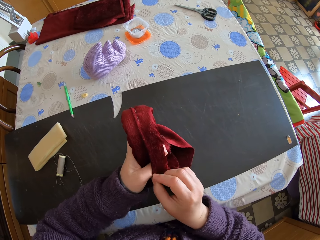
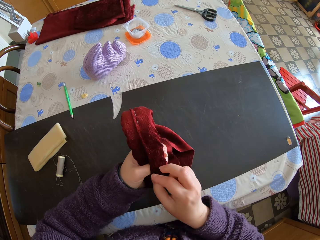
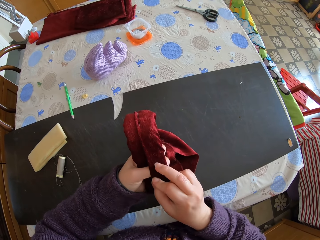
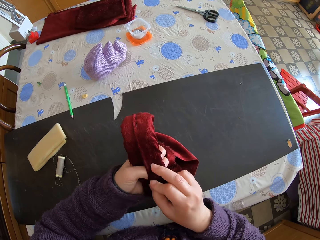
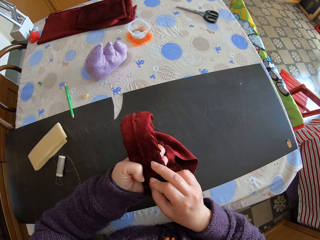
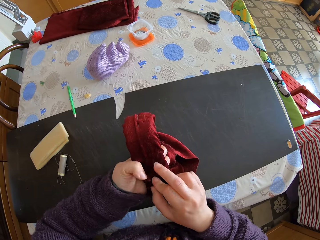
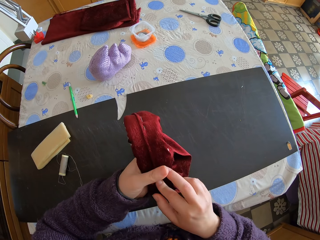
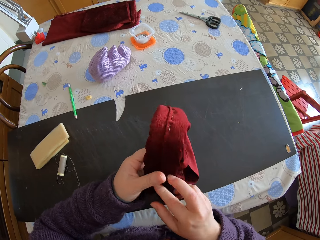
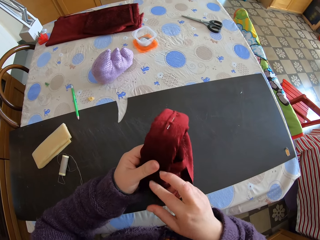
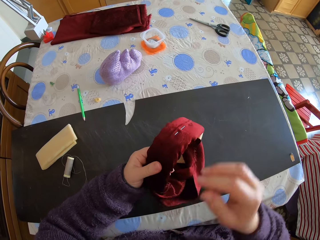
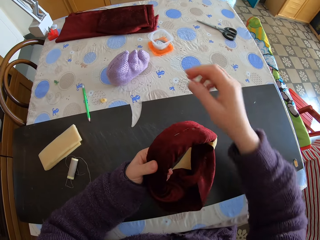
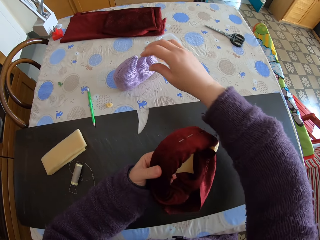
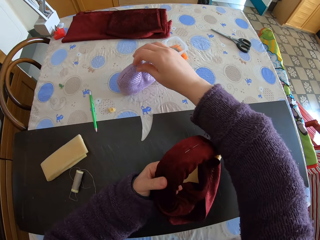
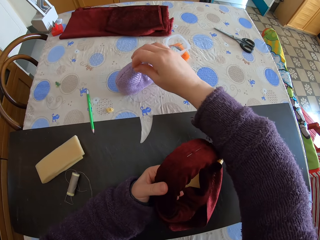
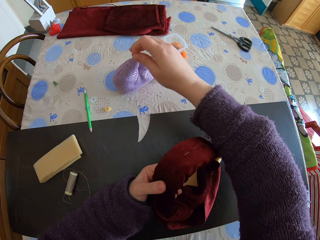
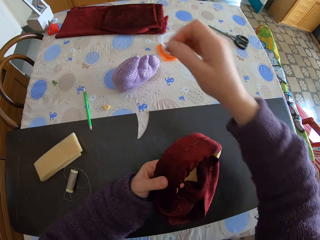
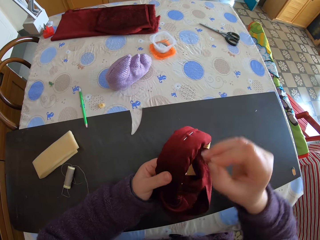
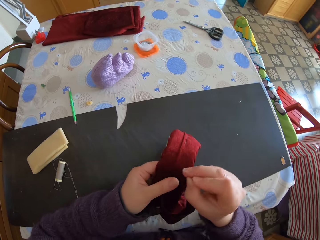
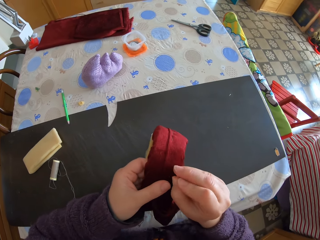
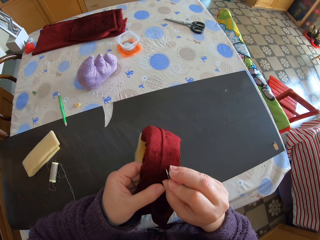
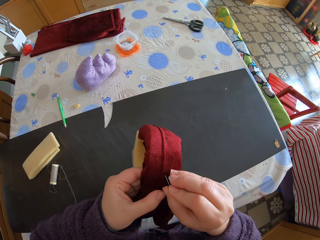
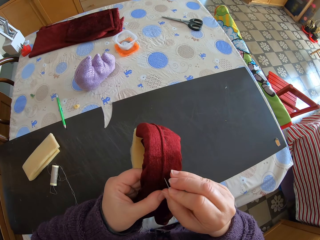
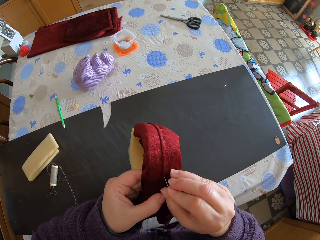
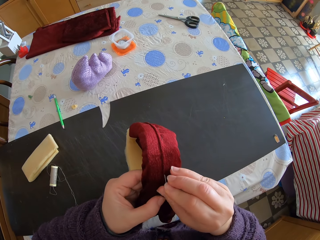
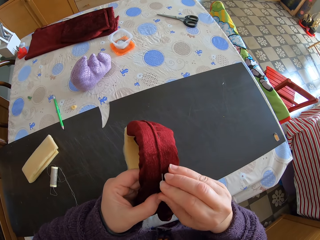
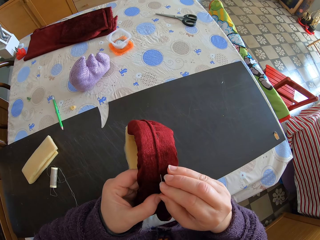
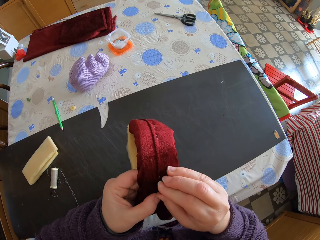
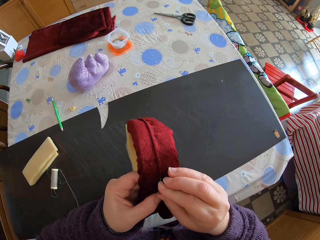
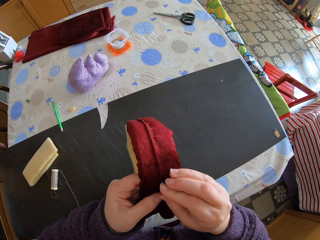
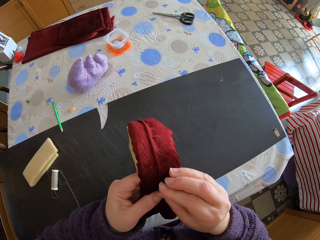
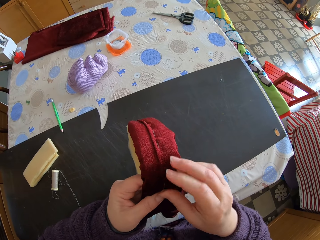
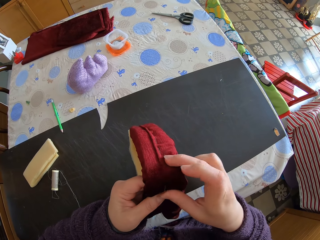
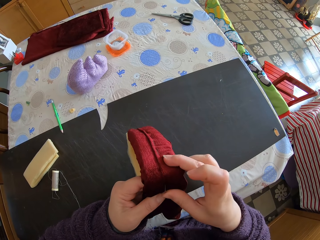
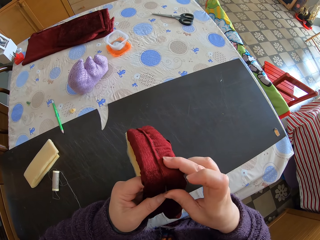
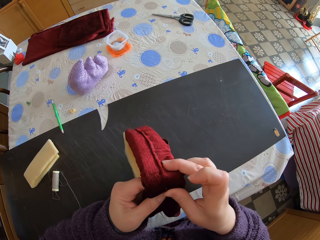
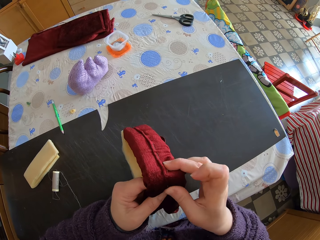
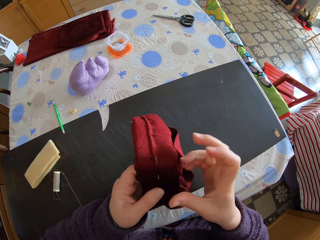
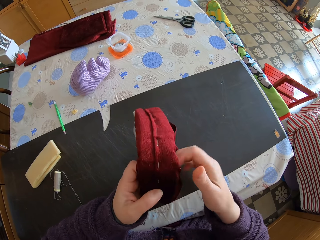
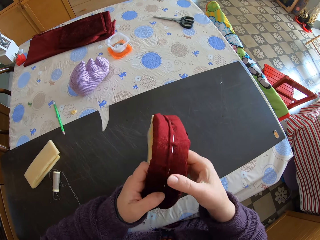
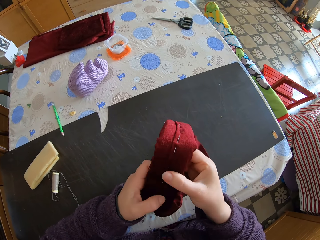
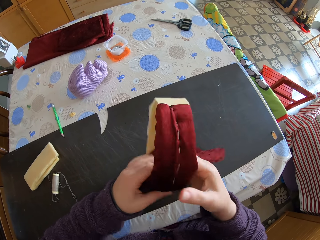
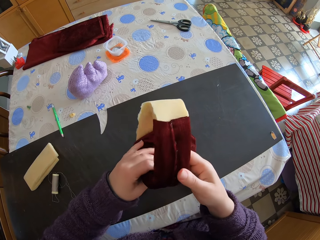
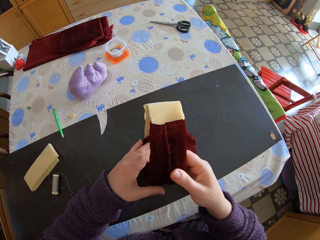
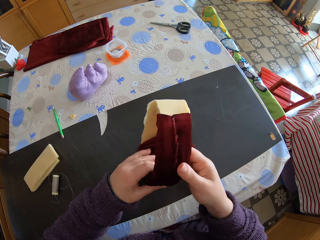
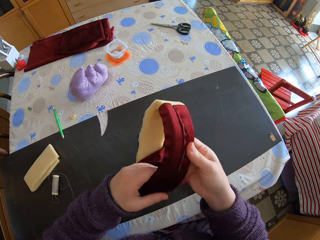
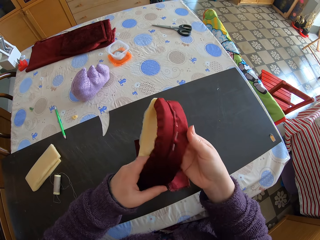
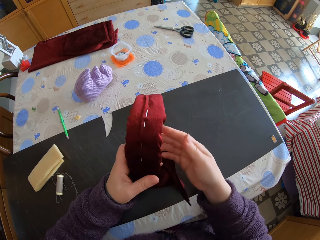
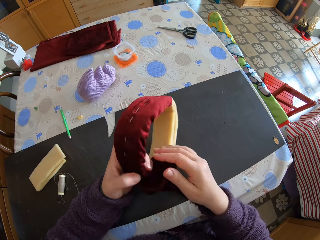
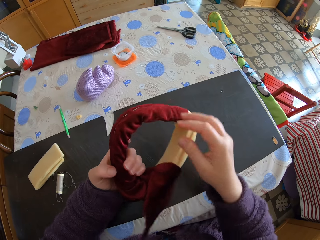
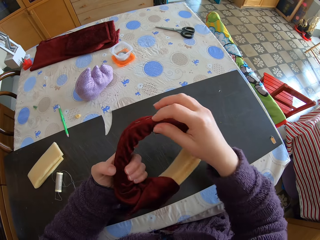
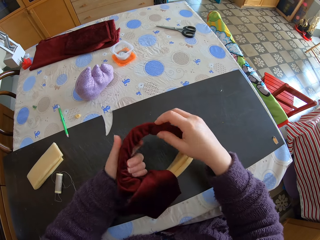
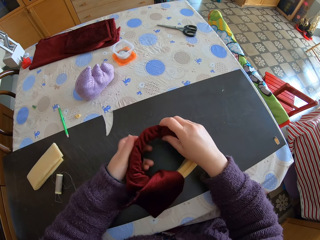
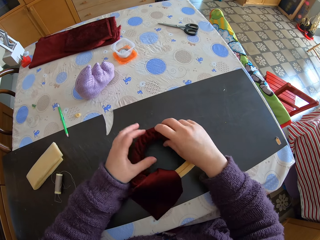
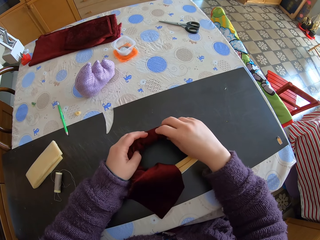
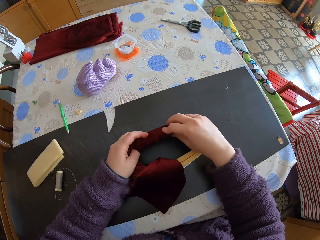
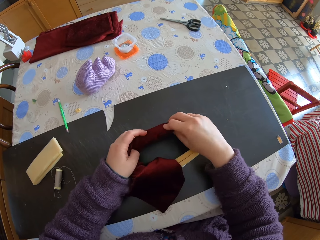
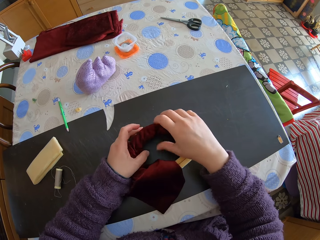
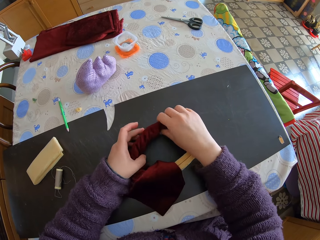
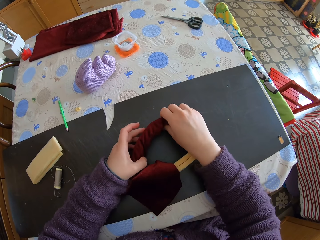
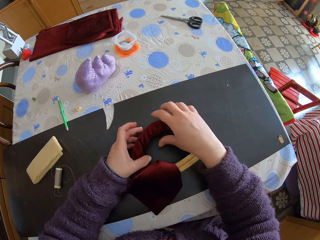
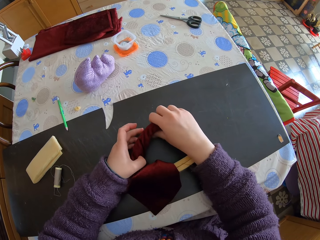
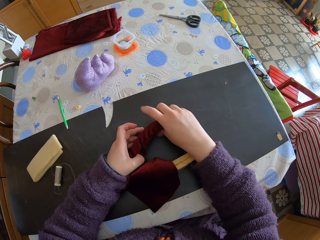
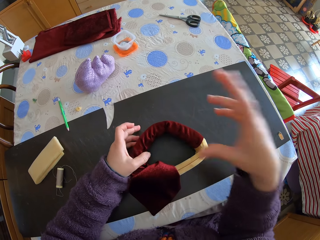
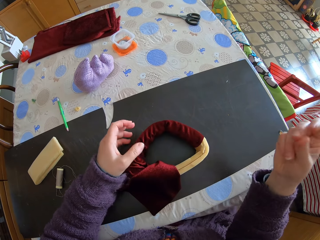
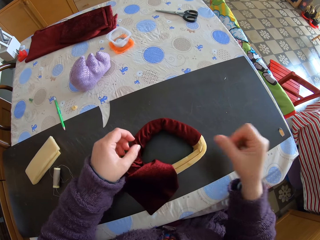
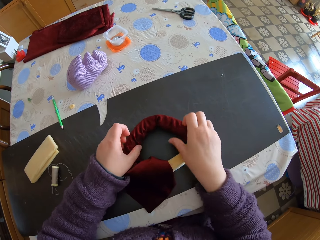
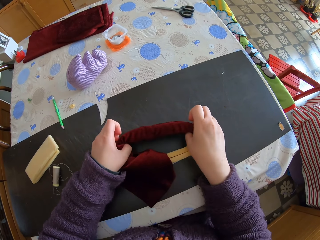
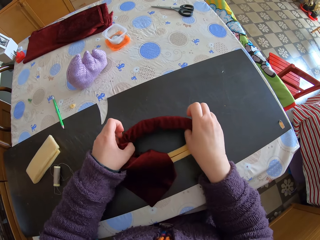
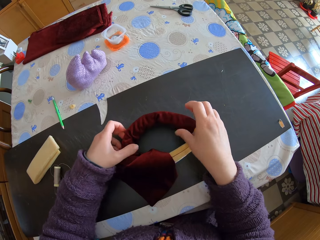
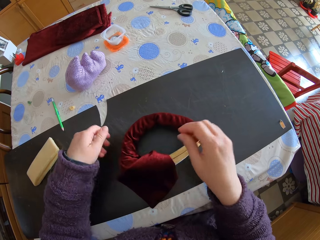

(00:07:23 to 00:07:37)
The camera wearer picks up a pin from the cloth on the table. They inject the pin into the mattress. They join the foam and the piece of cloth with the pin. They roll the mattress on their hands. They drop the foam and the piece of cloth on the table. They adjust the foam and the piece of cloth on the table. They stretch the cloth covering on the mattress.

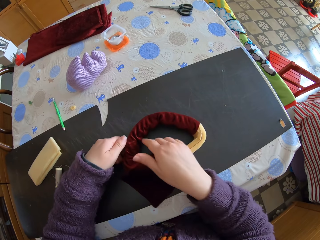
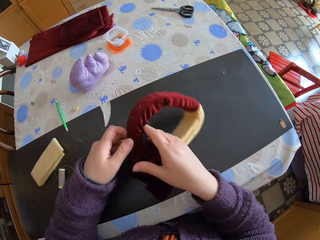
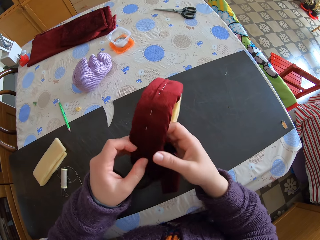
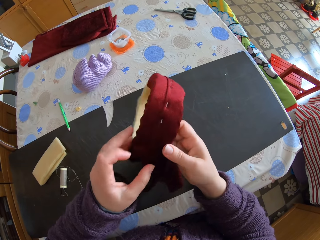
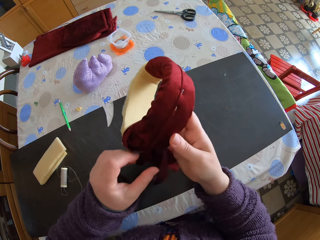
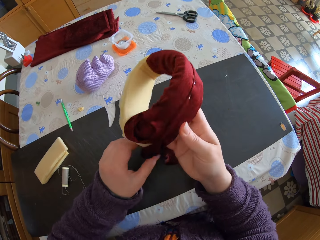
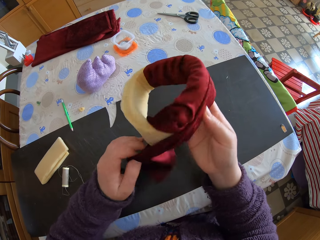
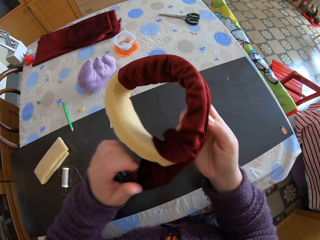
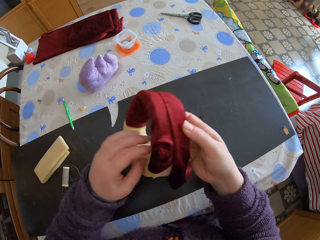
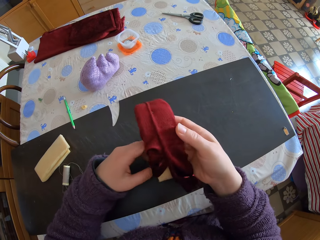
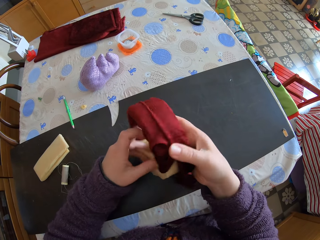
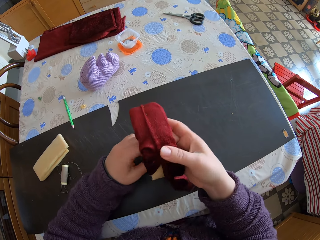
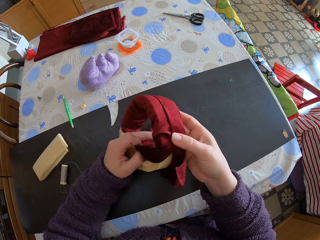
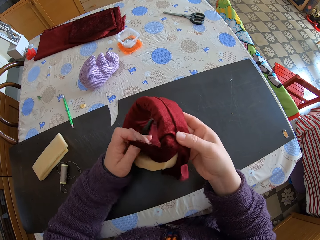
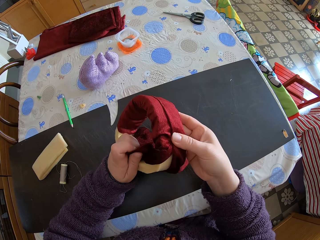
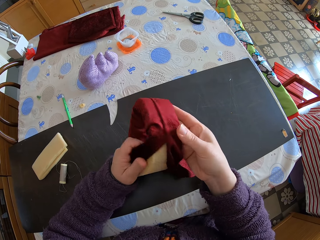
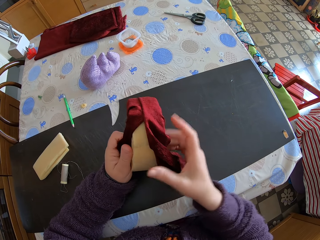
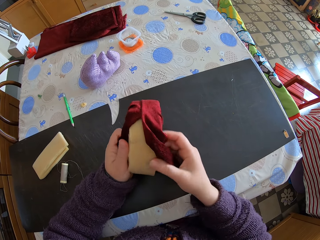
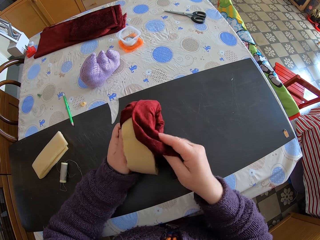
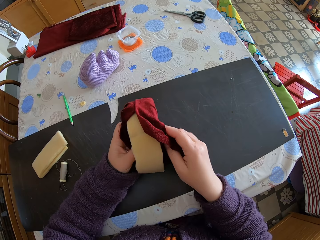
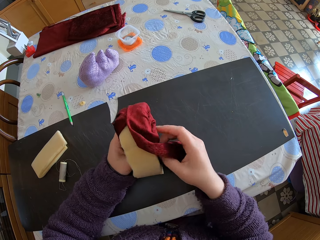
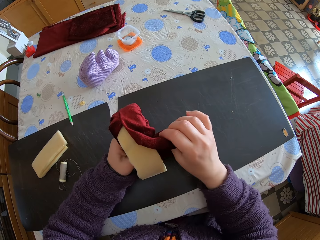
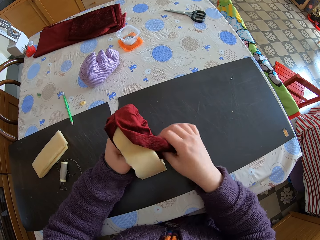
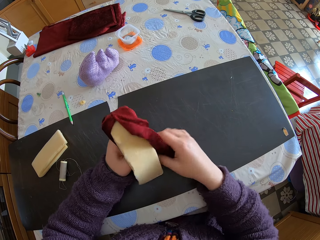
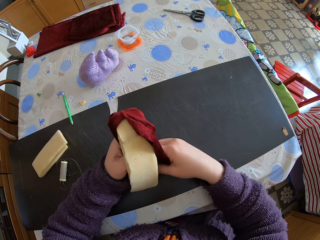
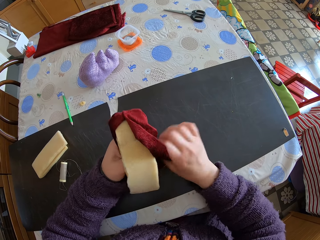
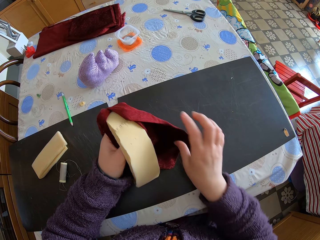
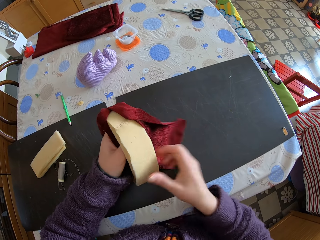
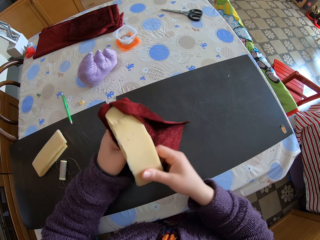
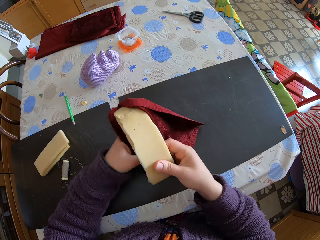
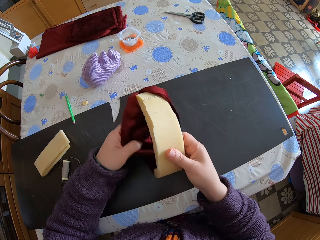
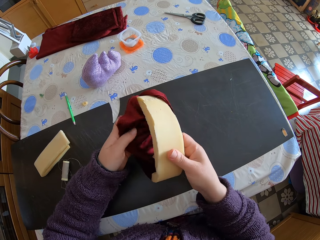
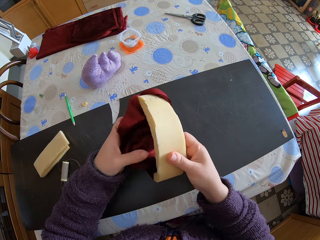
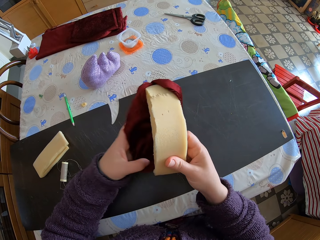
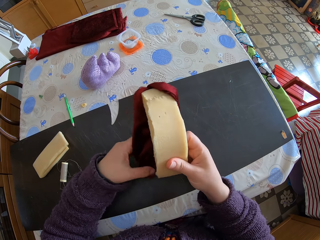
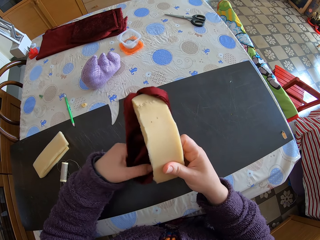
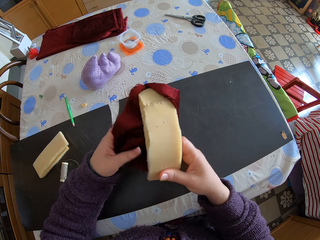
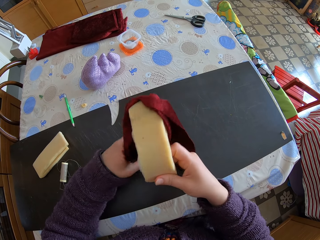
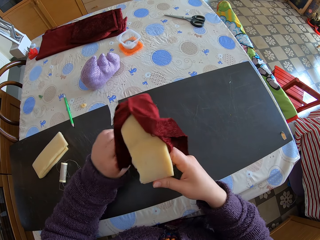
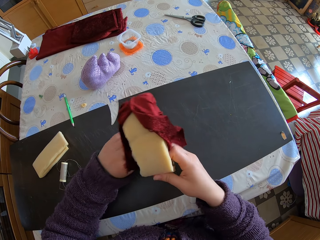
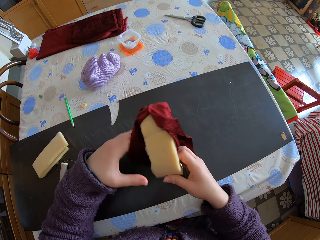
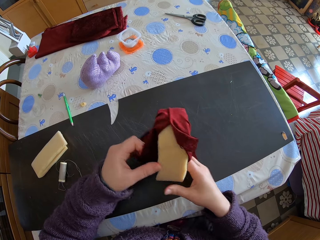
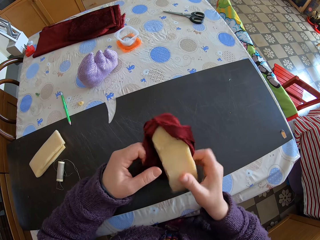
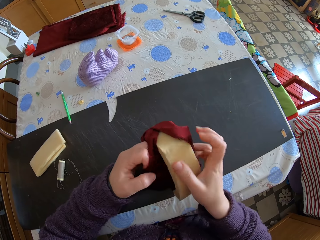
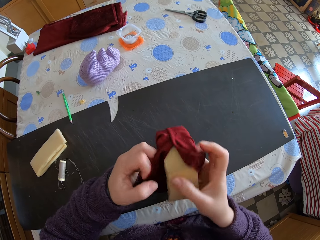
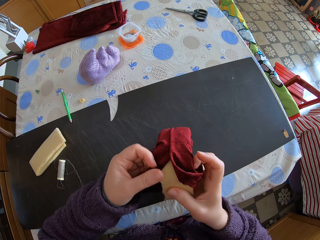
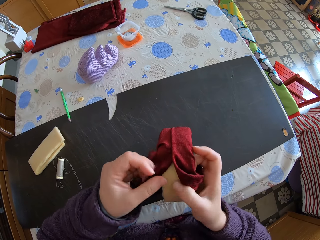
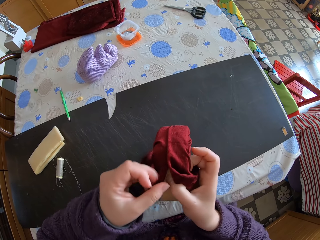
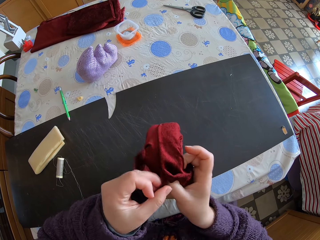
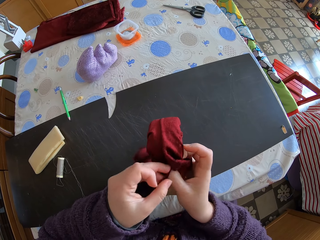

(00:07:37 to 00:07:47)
The camera wearer picks up the foam and the piece of cloth from the table. They adjust the piece of cloth around the foam. They fit the piece of cloth all round the mattress. They wrap the piece of cloth around the foam.
